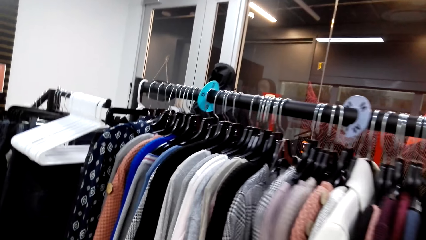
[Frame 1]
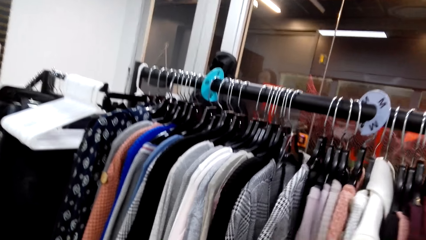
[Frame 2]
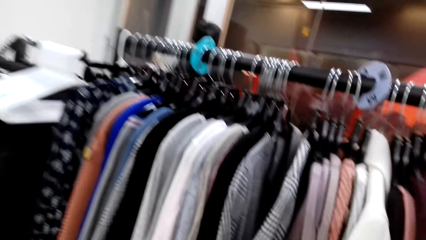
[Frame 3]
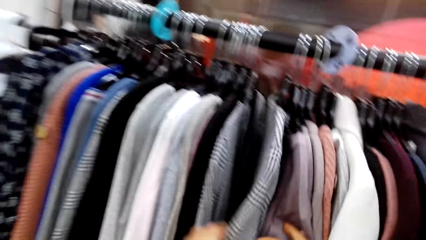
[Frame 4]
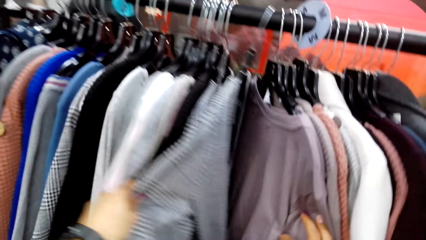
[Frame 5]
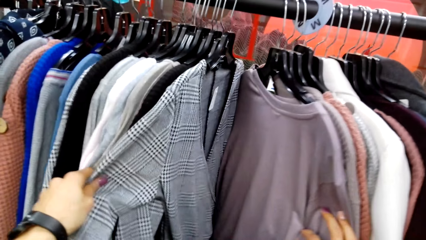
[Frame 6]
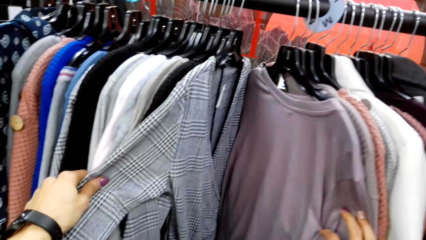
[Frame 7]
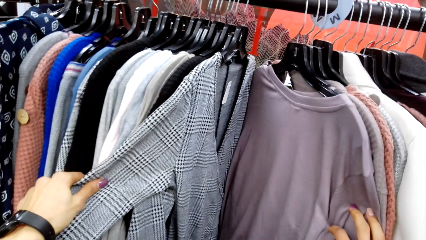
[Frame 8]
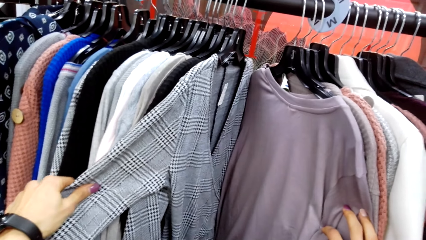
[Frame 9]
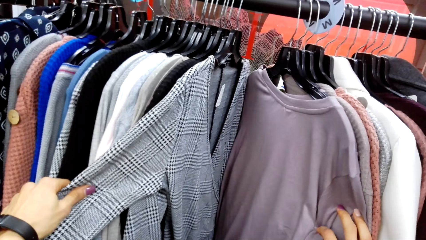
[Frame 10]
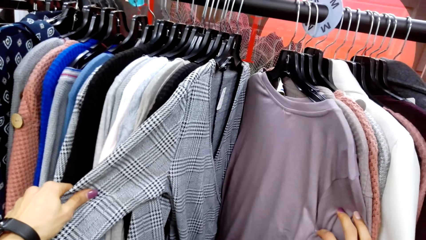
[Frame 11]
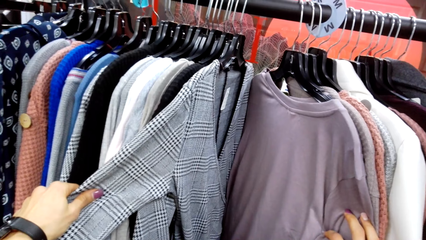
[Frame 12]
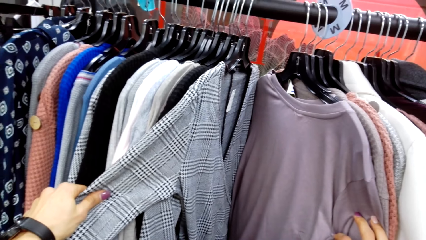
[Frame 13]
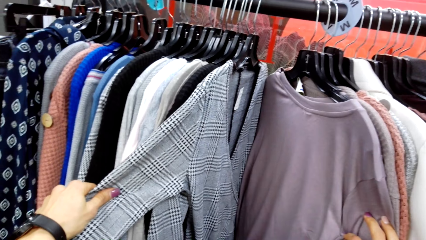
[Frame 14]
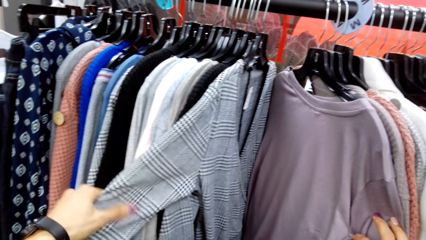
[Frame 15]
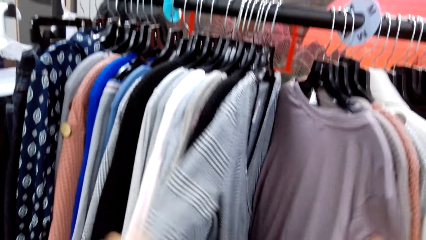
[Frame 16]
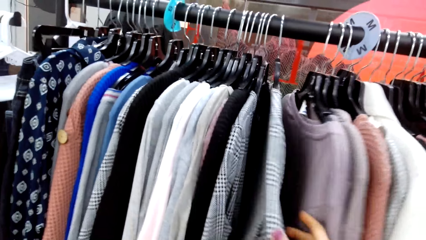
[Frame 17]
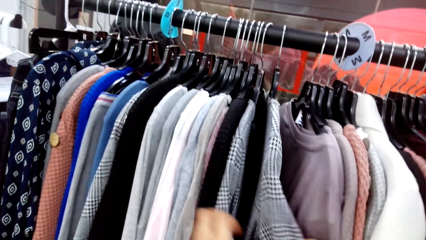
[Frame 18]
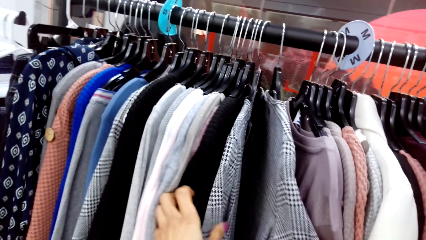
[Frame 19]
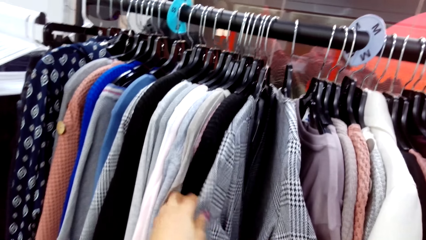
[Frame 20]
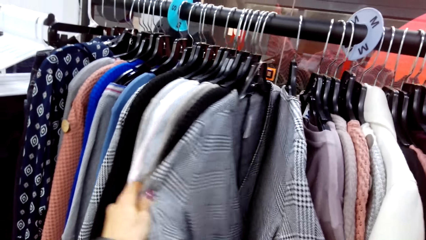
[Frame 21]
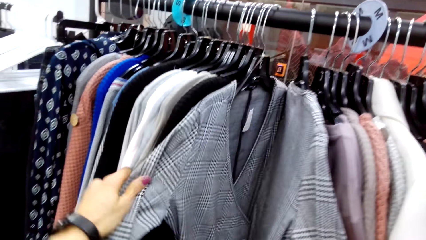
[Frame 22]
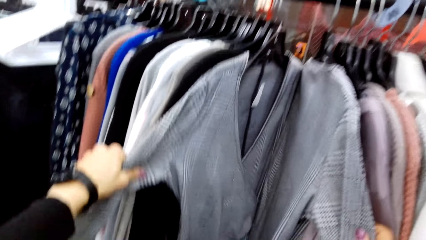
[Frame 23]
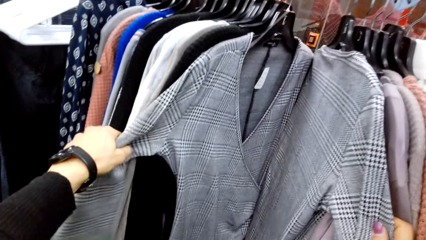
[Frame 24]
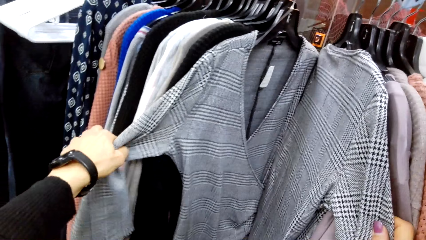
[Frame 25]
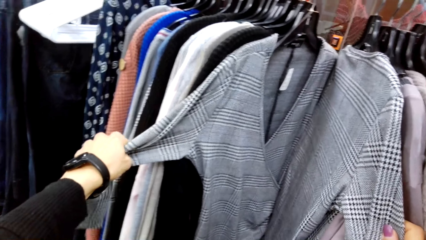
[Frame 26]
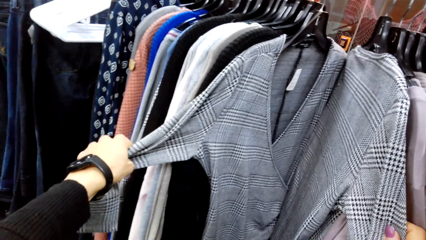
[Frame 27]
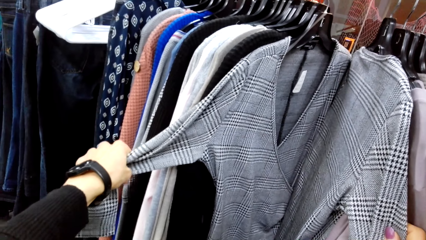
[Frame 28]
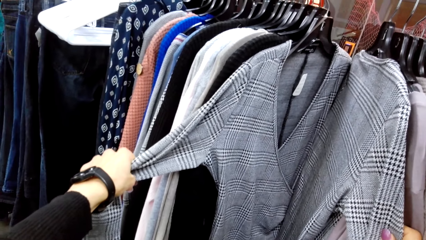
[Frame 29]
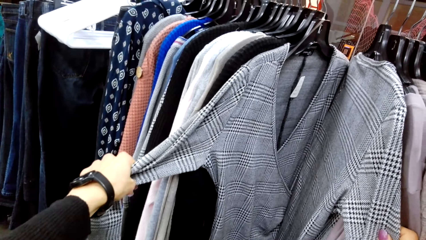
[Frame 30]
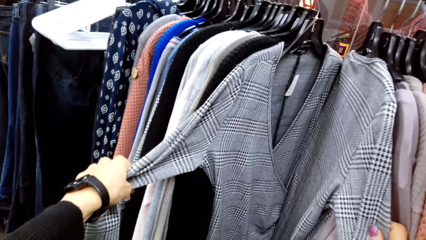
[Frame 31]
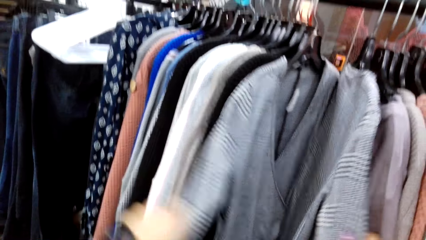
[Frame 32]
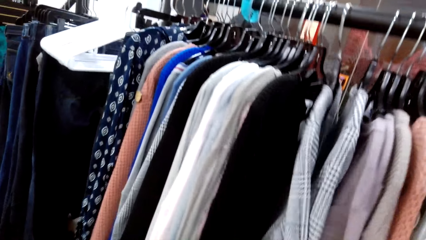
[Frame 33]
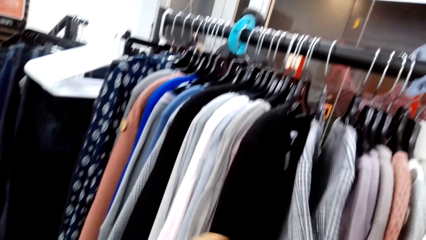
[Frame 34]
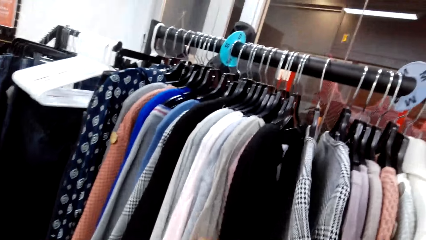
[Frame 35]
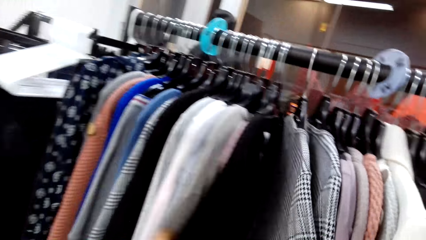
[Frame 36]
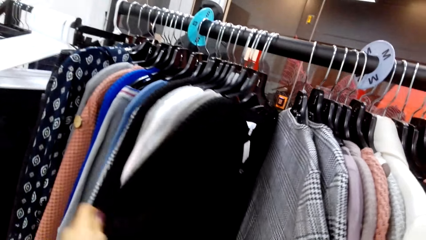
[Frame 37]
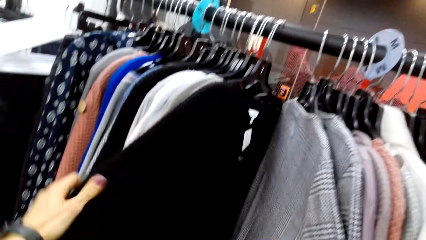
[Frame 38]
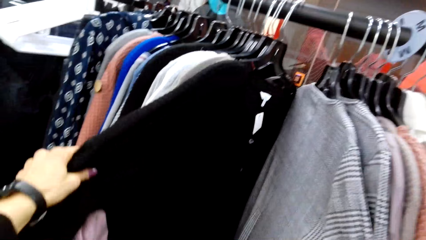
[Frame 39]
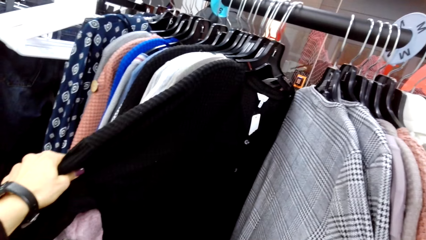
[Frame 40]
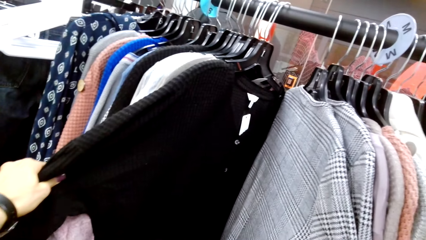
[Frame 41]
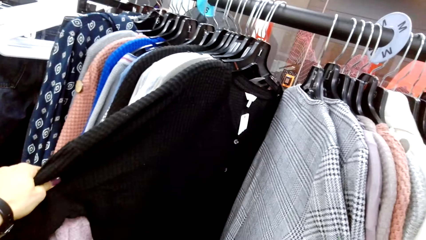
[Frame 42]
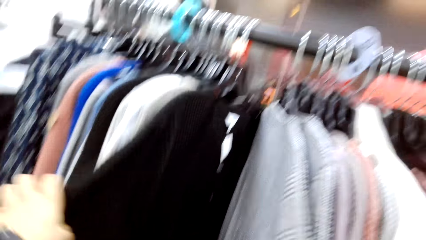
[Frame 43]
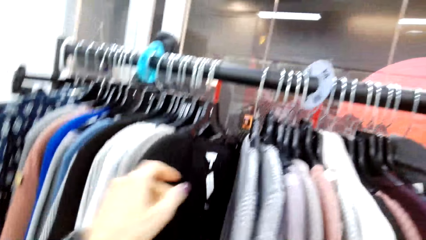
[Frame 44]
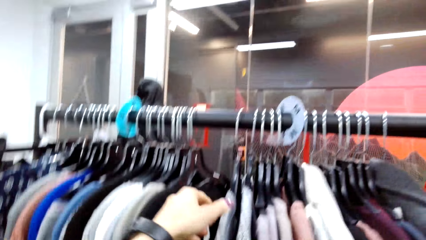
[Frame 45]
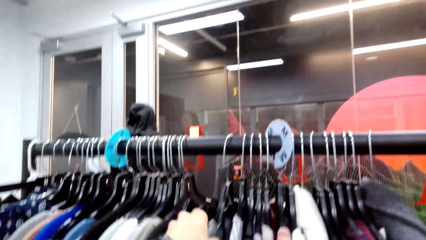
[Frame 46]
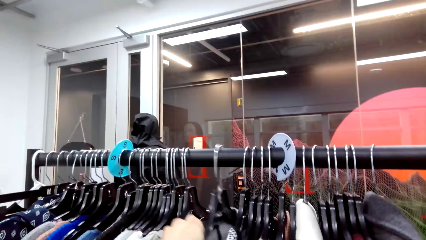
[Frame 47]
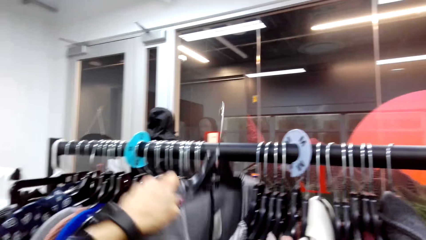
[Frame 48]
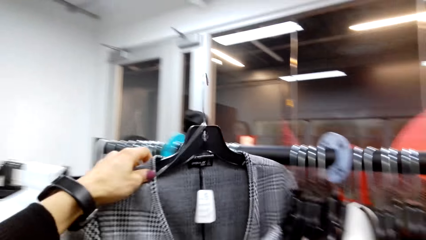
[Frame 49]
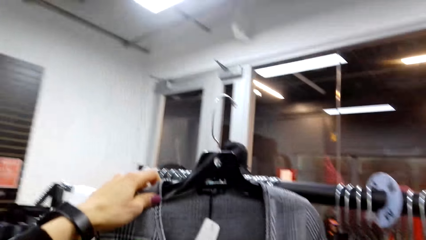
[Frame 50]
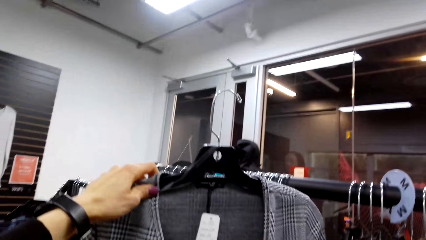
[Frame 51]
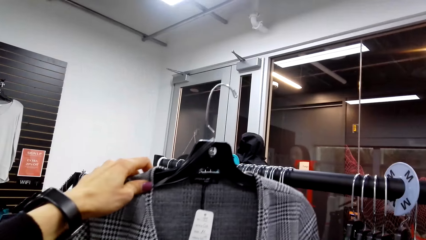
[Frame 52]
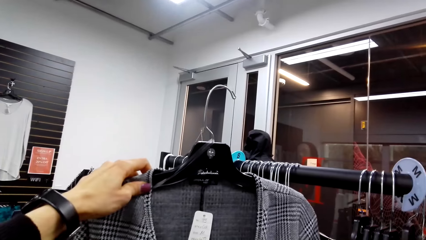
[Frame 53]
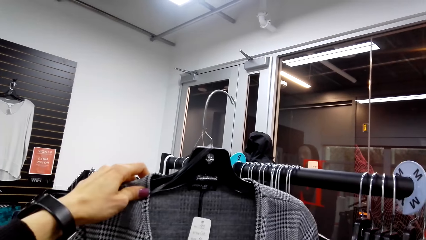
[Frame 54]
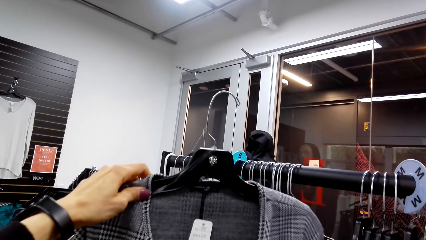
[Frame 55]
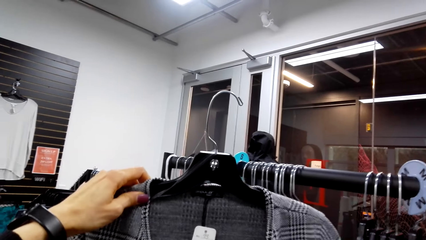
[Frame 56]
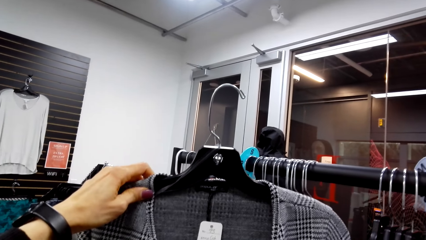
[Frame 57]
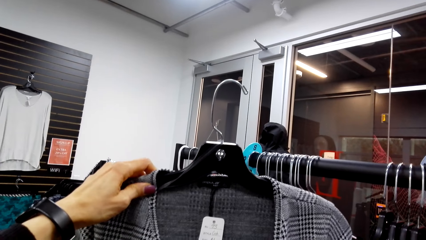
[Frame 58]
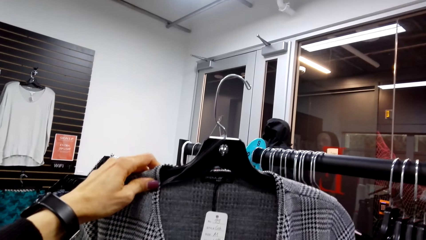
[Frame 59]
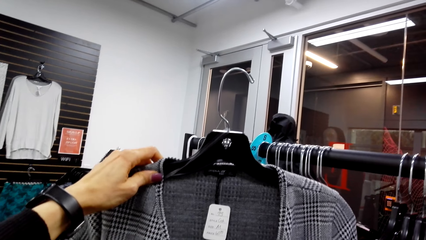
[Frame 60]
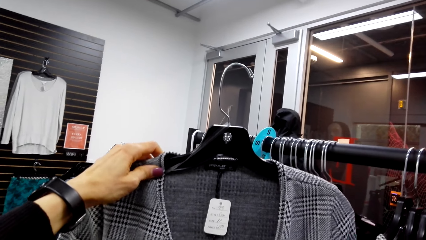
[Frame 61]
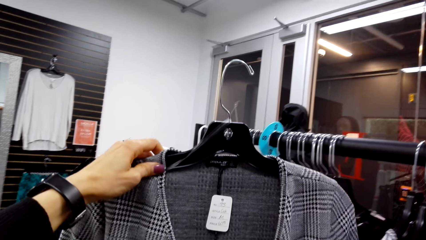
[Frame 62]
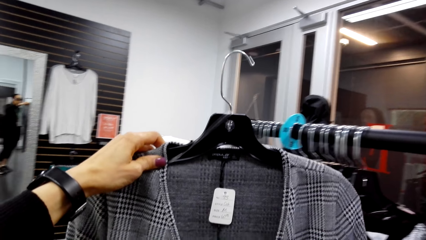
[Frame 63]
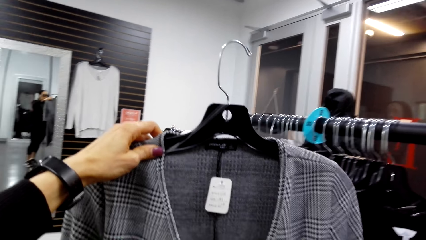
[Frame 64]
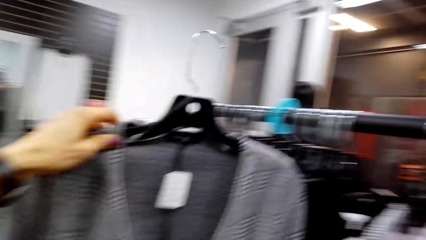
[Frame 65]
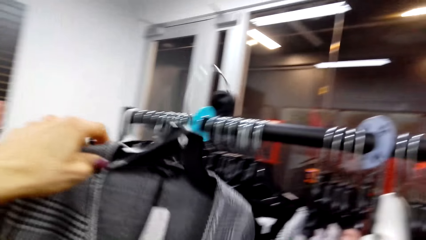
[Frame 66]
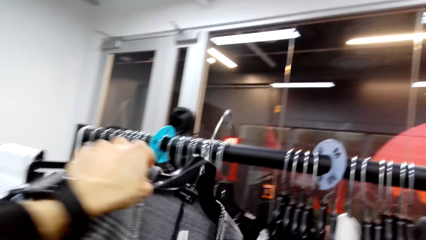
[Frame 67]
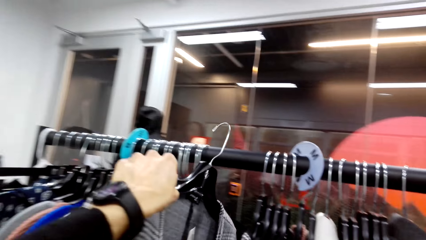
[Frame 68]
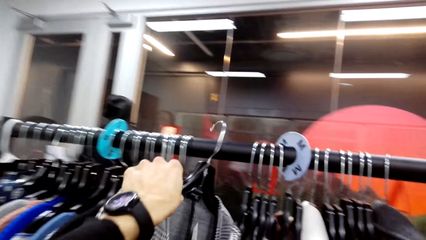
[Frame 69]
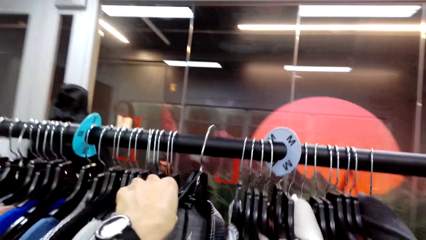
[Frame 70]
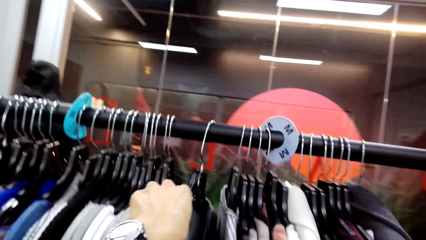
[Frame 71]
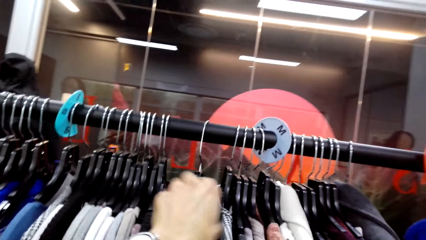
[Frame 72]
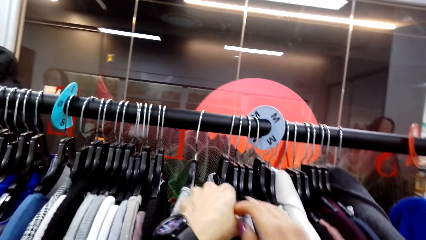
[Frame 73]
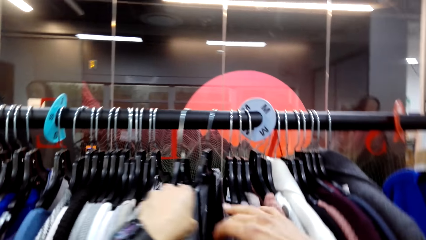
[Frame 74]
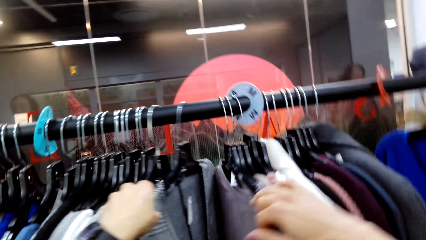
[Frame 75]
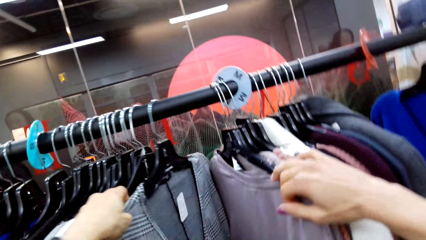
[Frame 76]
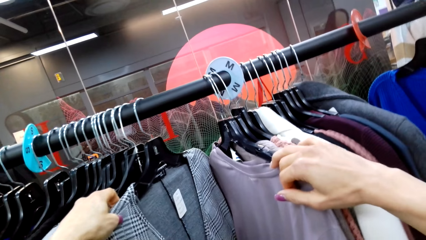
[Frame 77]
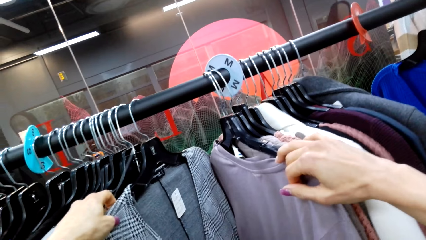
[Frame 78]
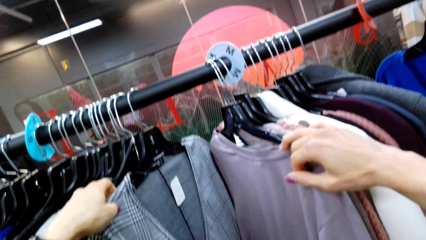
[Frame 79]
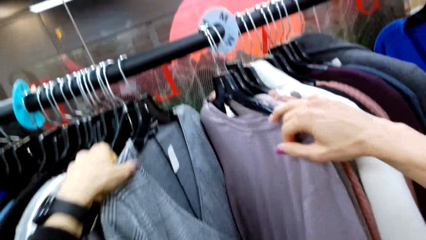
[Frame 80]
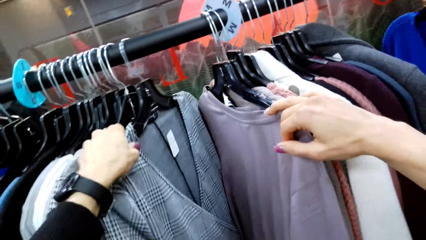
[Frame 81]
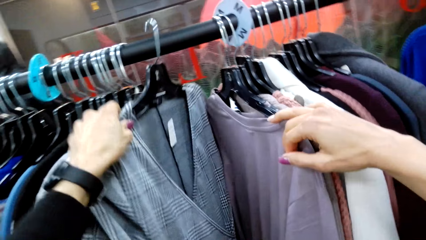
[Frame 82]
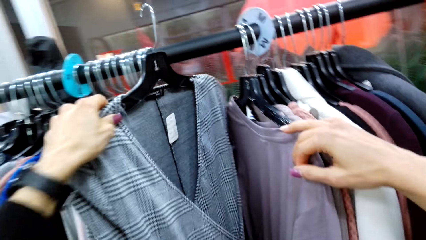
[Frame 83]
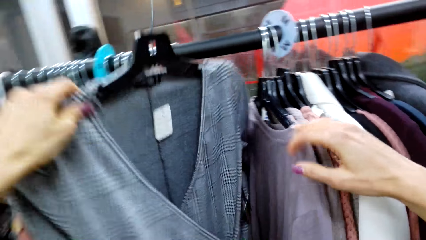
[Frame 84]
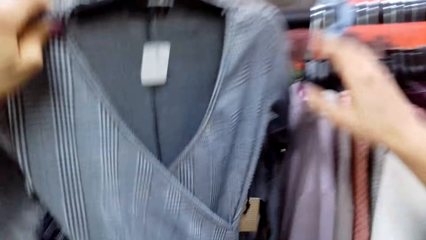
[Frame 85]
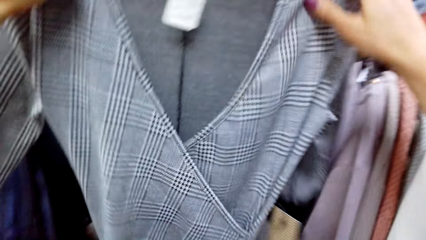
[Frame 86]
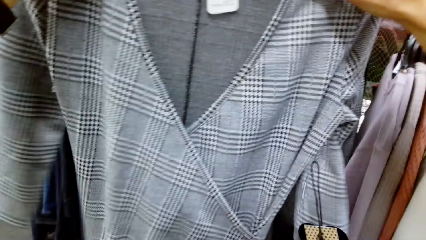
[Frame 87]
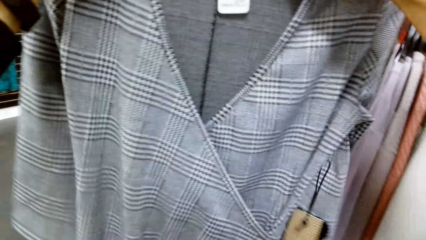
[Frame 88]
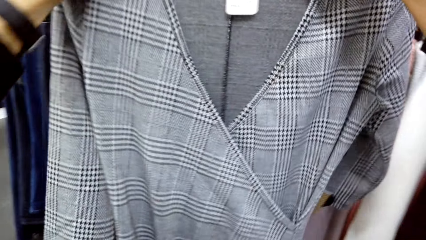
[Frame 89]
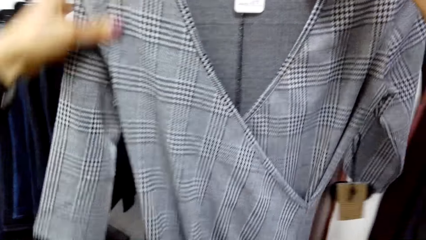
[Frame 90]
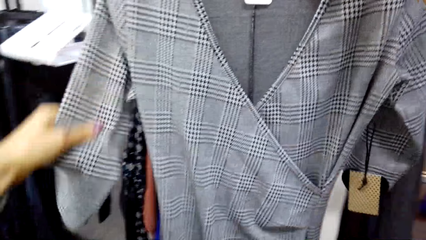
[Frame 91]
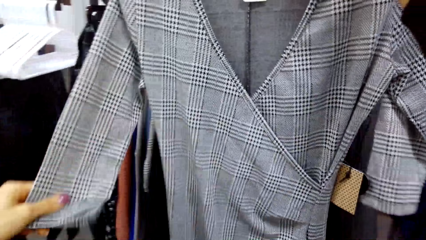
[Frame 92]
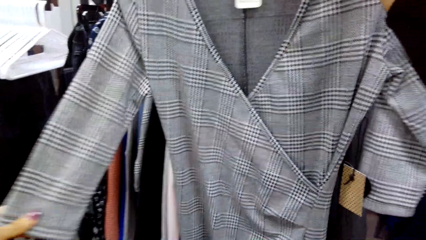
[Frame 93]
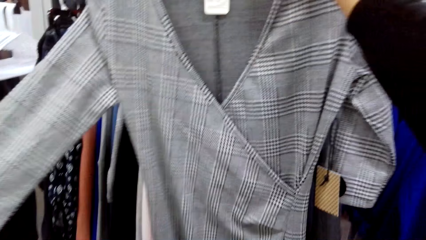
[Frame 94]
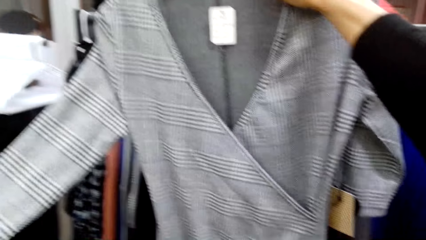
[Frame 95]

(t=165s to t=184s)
The camera wearer picks up a cloth from the clothes rack. They hang the cloth on the clothes rack. They look at the tops on the hanger. They pick up a cloth from the clothes rack. They touch the cloth.
